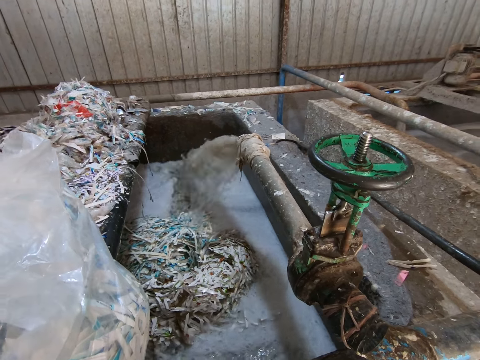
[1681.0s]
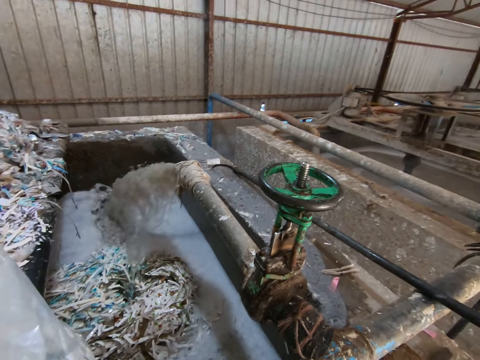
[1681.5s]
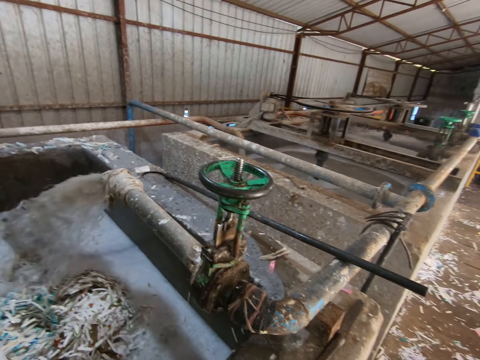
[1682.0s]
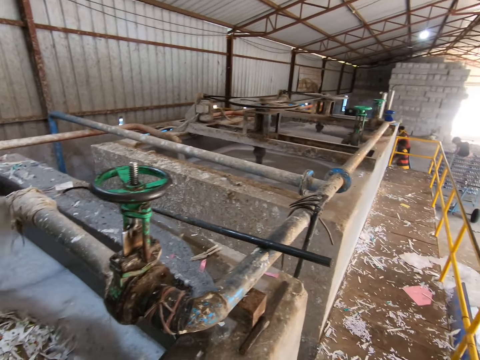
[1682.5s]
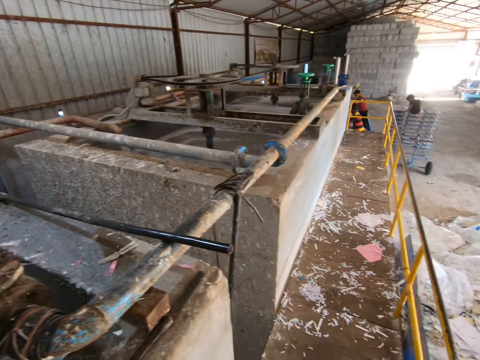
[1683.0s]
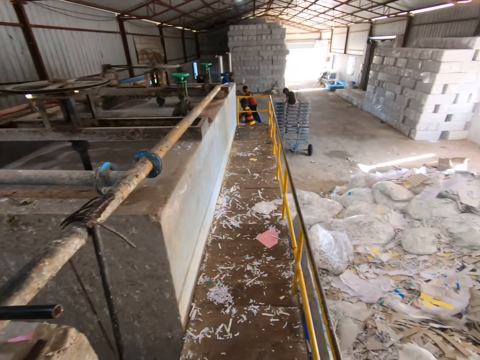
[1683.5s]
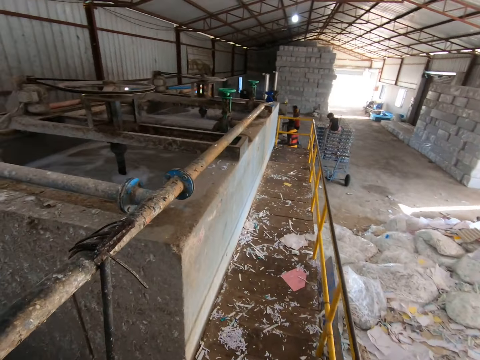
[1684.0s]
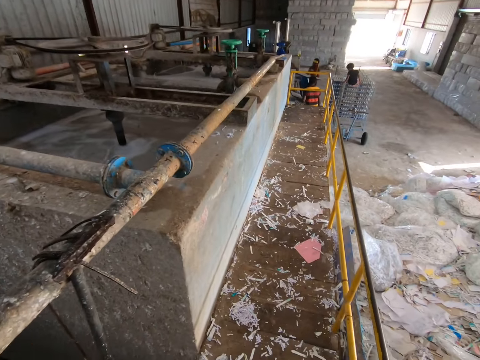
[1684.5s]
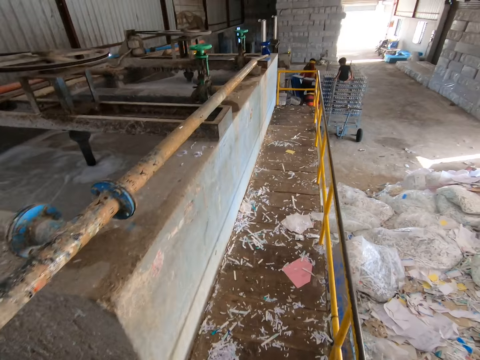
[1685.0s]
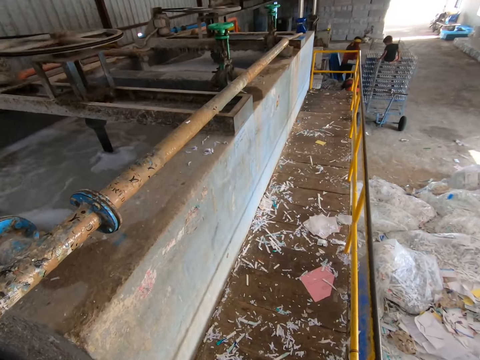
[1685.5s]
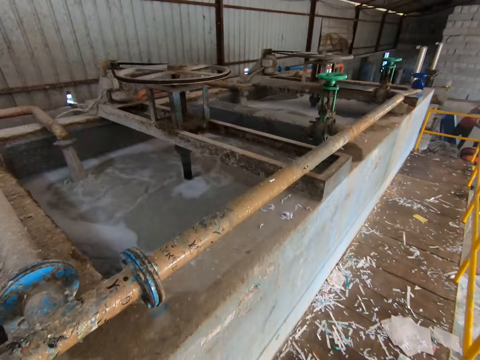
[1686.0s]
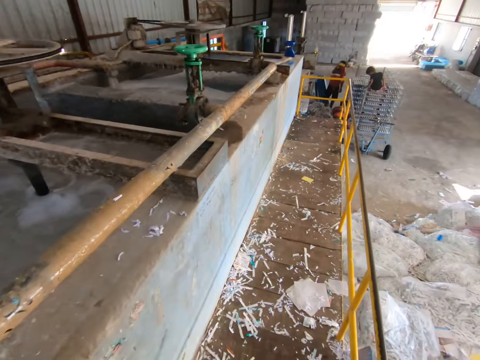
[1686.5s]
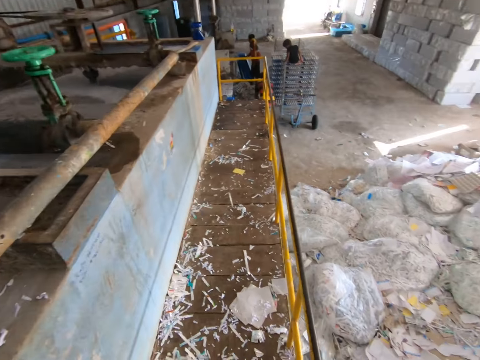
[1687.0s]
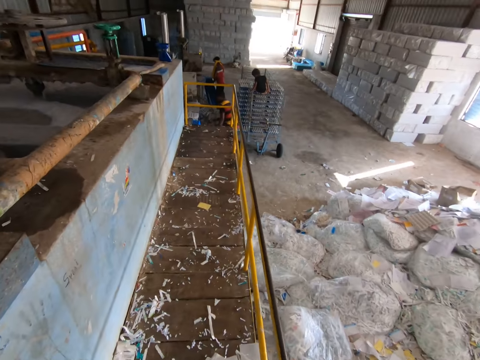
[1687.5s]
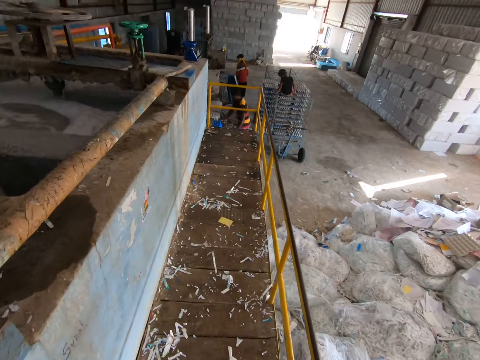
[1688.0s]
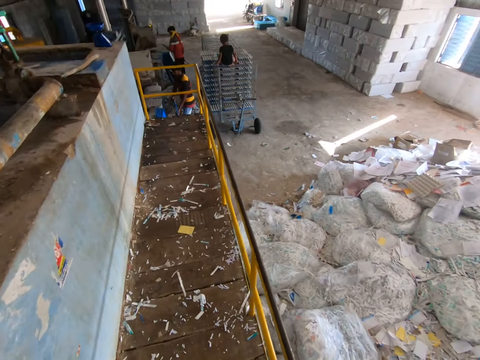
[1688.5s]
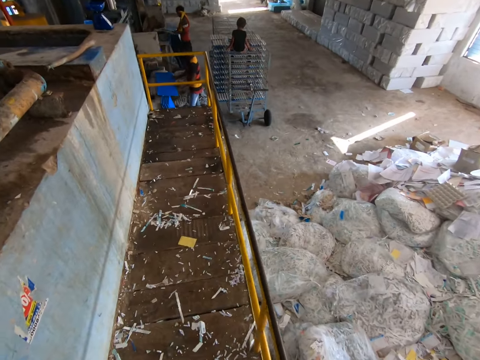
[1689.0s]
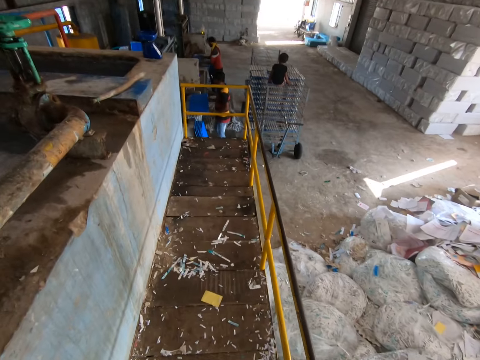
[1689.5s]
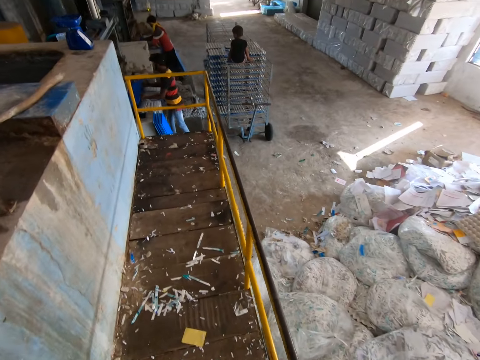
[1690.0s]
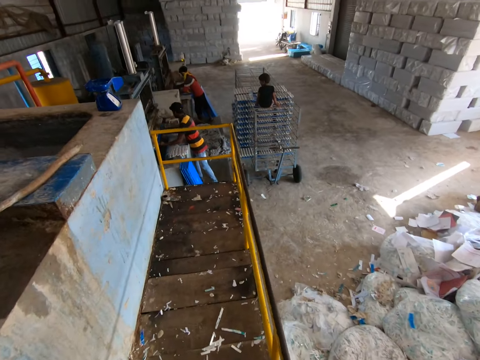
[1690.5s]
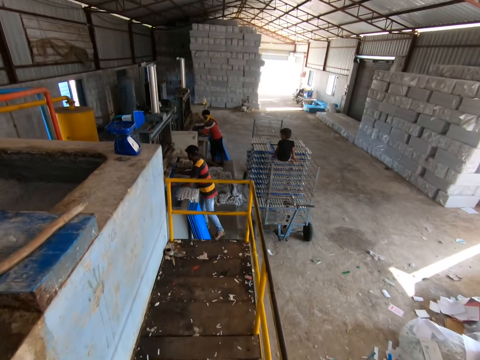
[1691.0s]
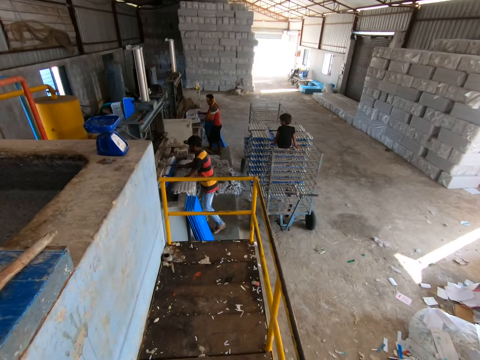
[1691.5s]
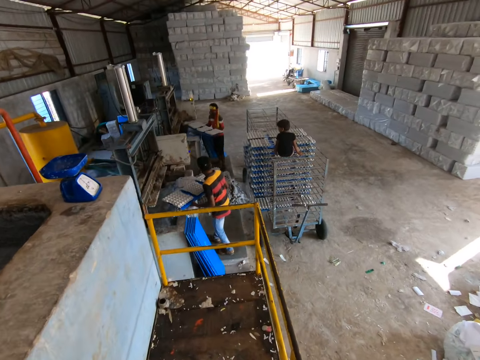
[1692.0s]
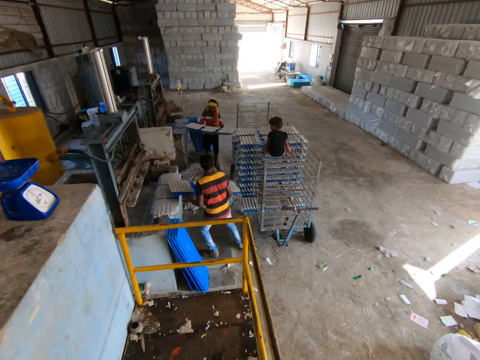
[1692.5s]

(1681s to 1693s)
The camera wearer walks in the factory.

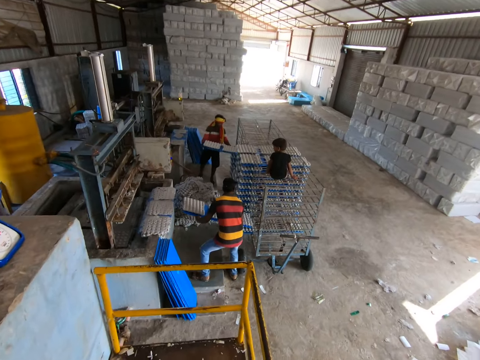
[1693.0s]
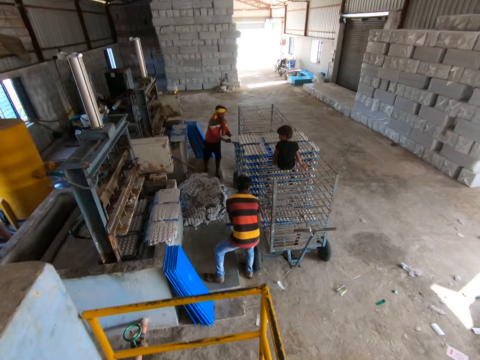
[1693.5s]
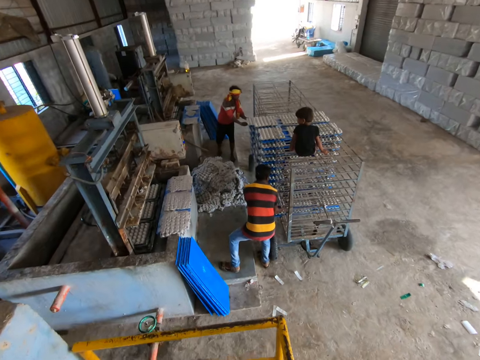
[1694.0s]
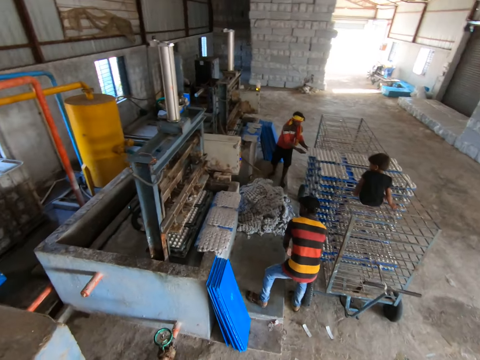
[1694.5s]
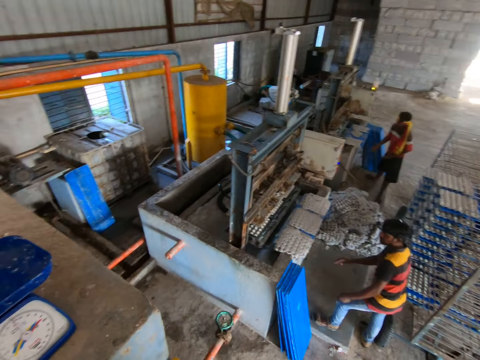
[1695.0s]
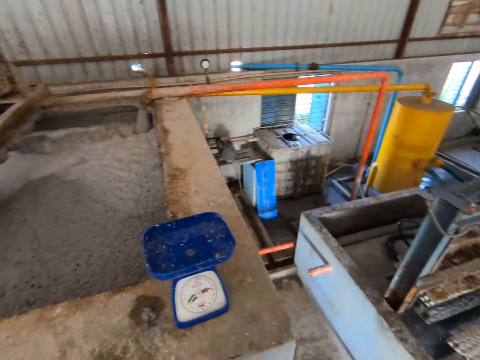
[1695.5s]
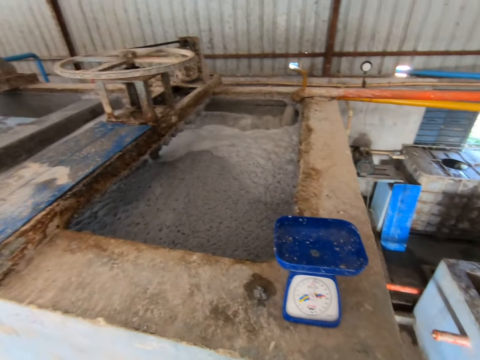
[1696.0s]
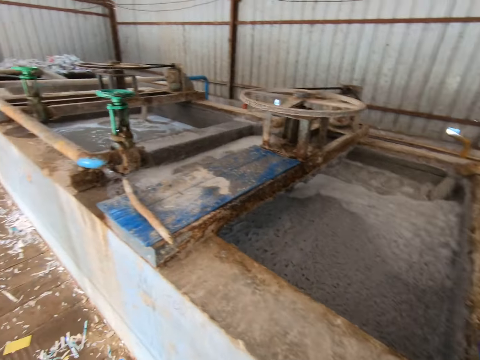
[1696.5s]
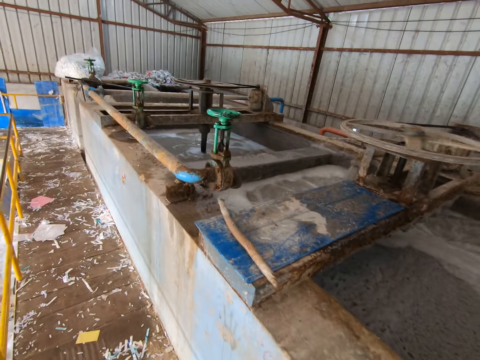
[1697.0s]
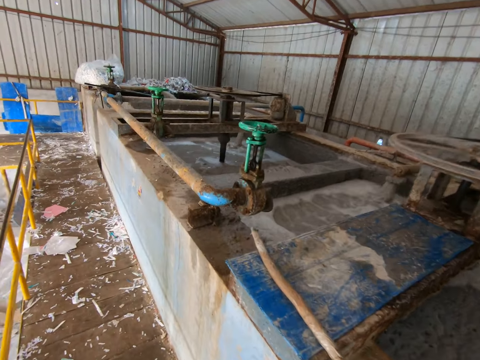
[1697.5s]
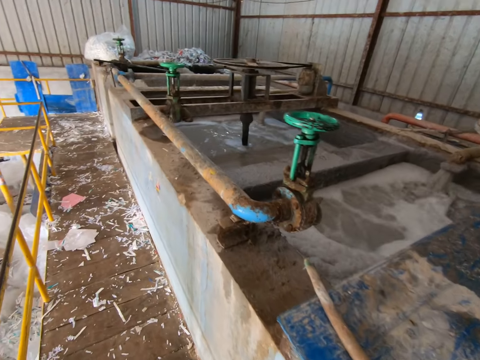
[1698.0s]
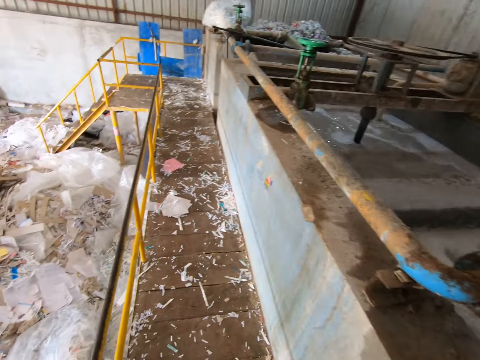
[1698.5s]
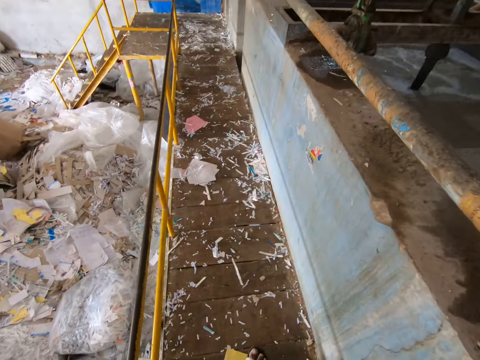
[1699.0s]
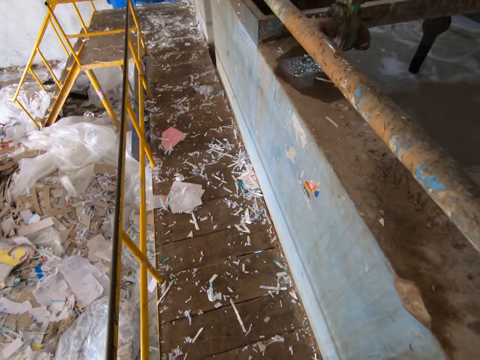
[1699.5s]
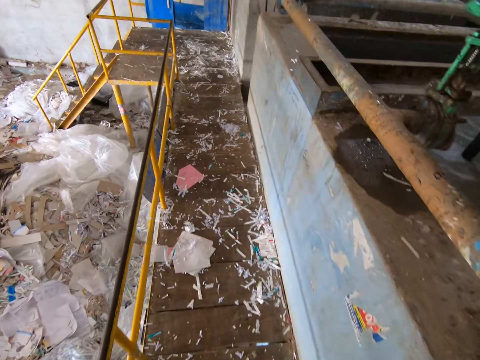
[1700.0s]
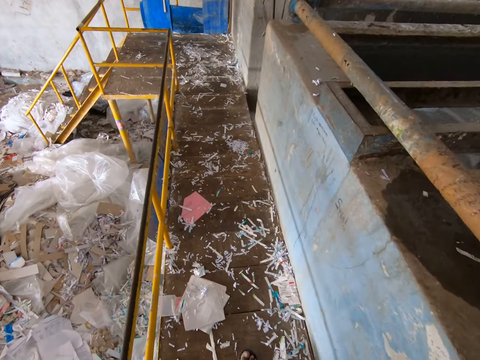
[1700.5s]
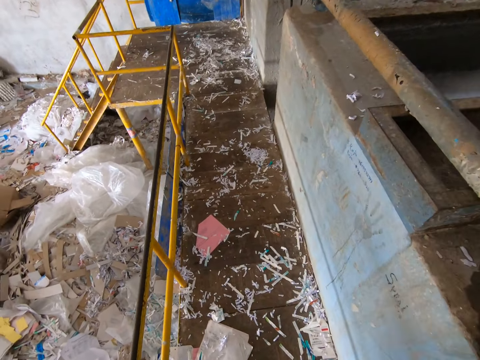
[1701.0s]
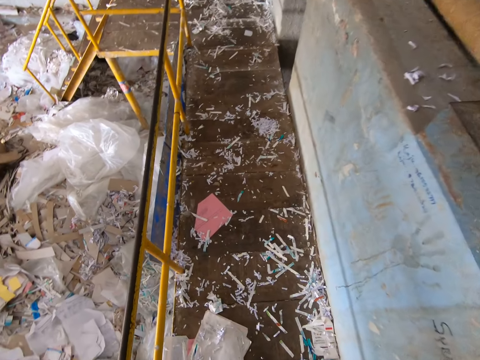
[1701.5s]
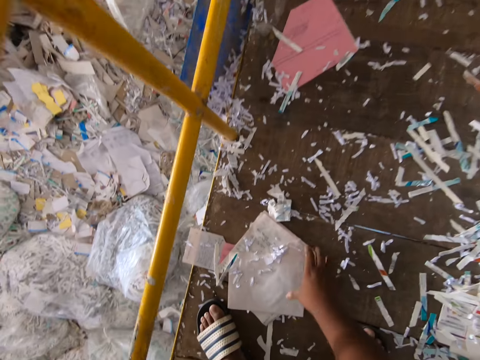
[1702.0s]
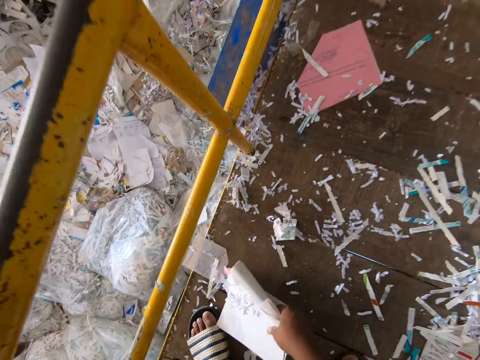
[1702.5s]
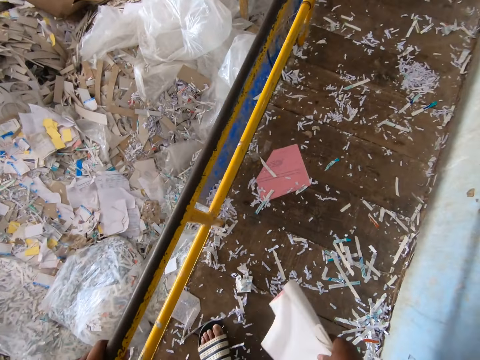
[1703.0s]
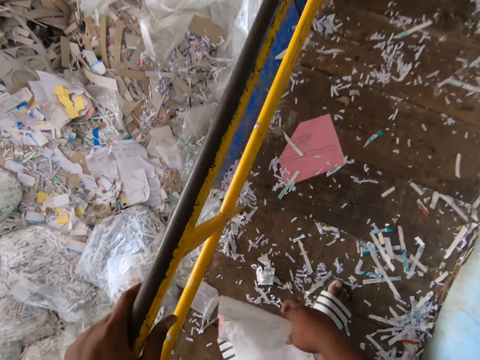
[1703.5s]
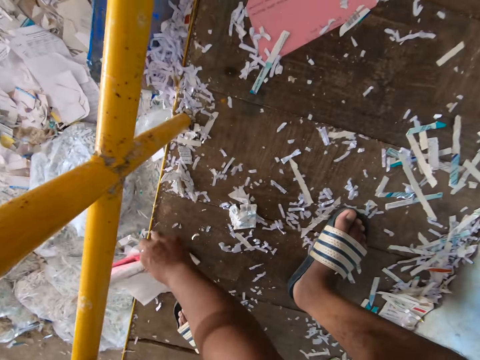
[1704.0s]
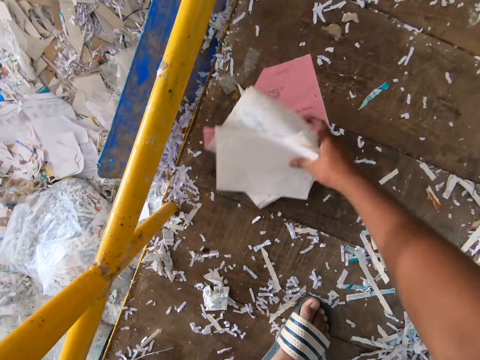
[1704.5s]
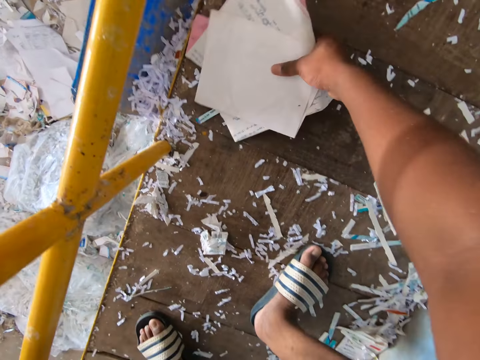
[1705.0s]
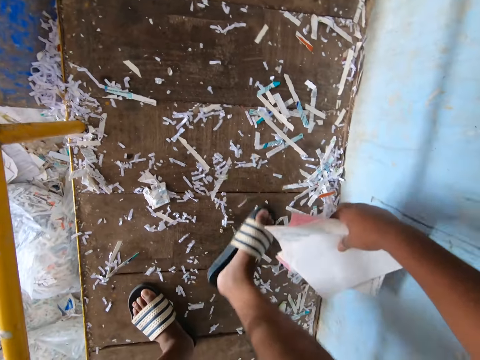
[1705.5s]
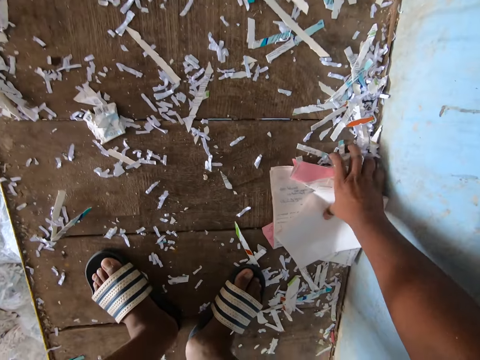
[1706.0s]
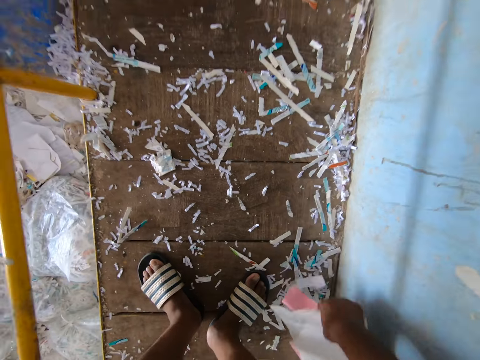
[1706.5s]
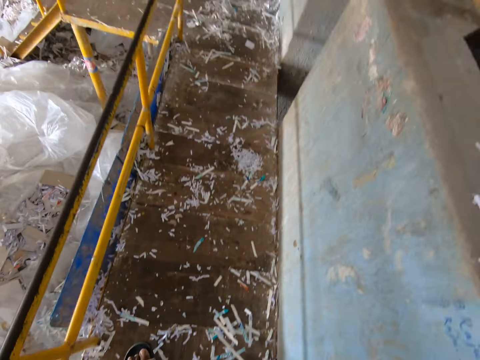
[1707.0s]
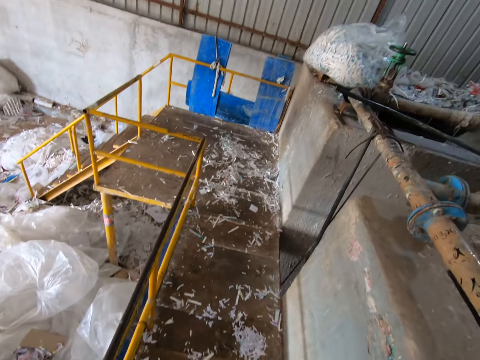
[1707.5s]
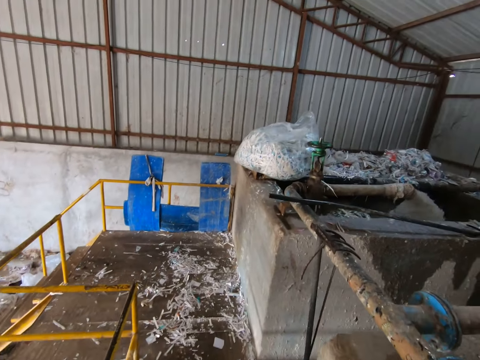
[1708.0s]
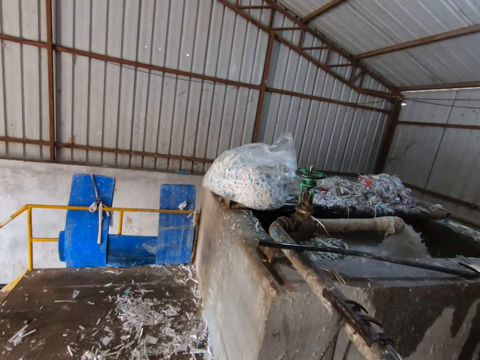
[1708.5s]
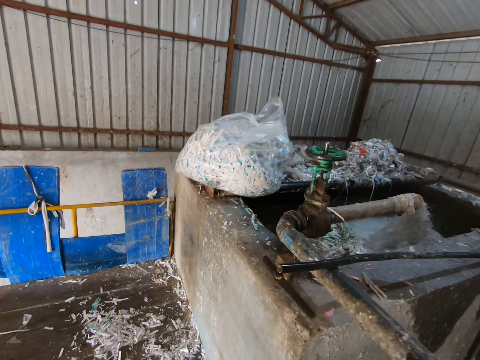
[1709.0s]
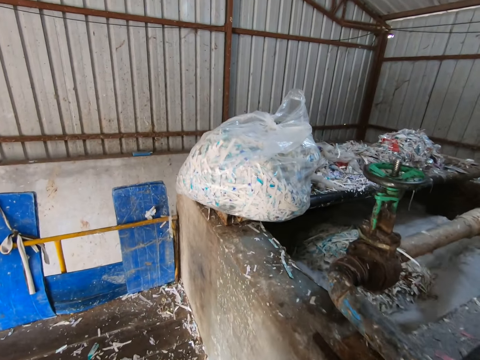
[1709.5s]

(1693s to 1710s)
The camera wearer turns around. He walks in the factory. He picks up a book from the floor with his right hand. He picks up pieces of paper from the ground with his right hand. He walks in the factory.
